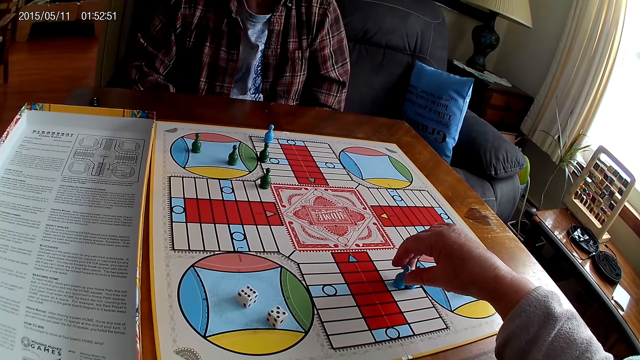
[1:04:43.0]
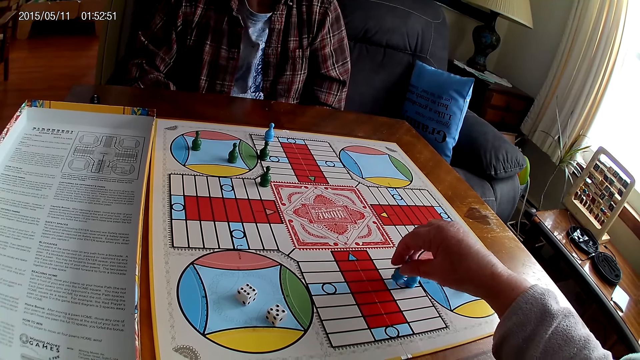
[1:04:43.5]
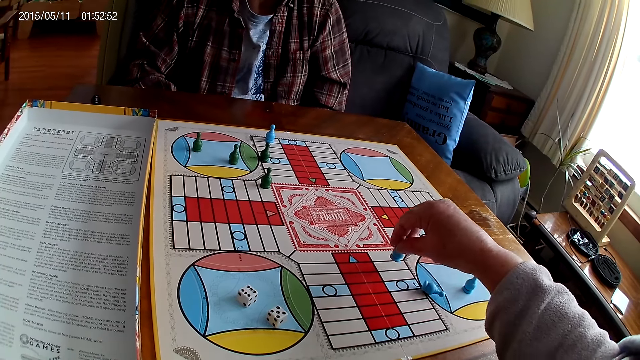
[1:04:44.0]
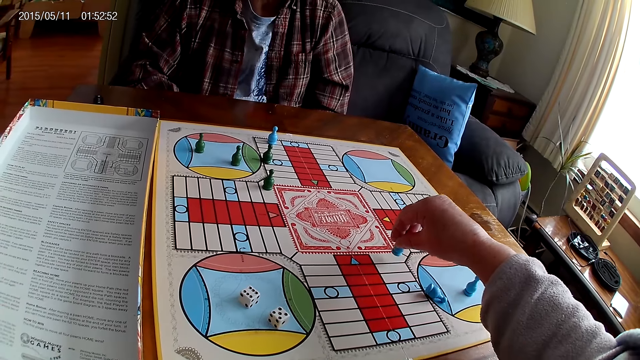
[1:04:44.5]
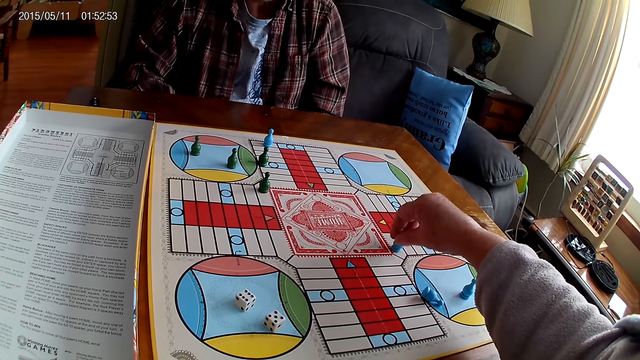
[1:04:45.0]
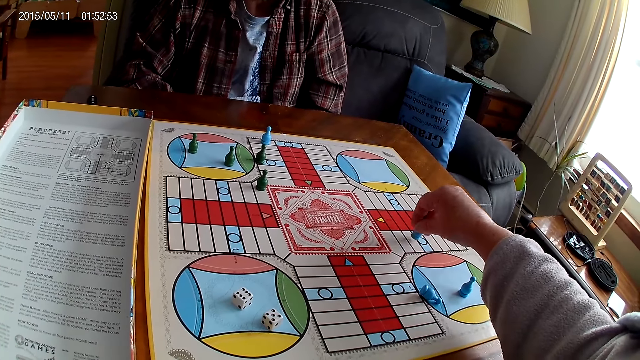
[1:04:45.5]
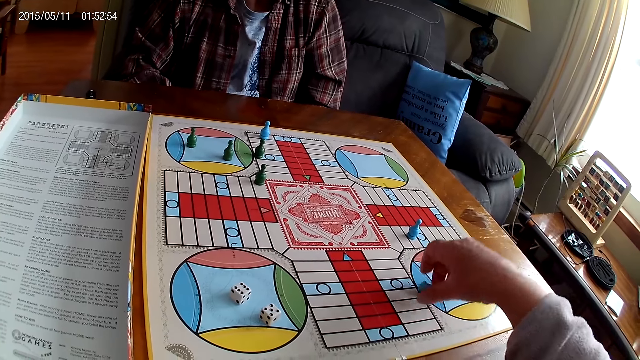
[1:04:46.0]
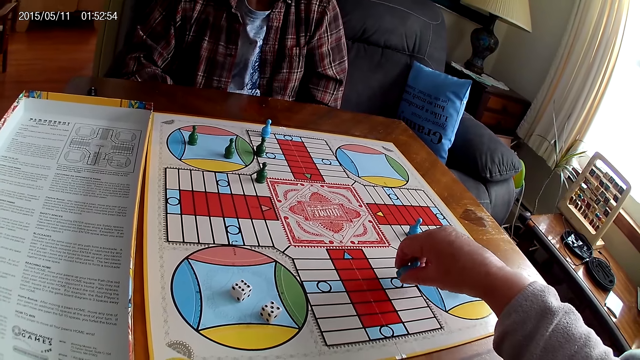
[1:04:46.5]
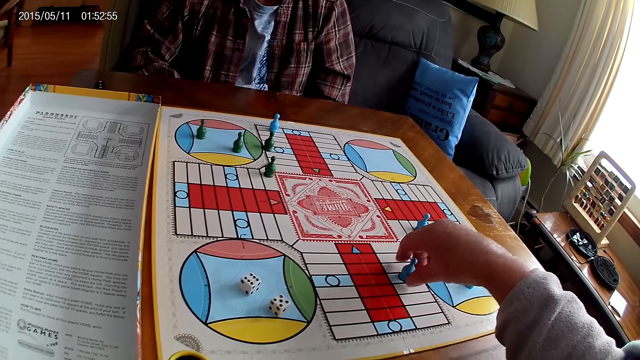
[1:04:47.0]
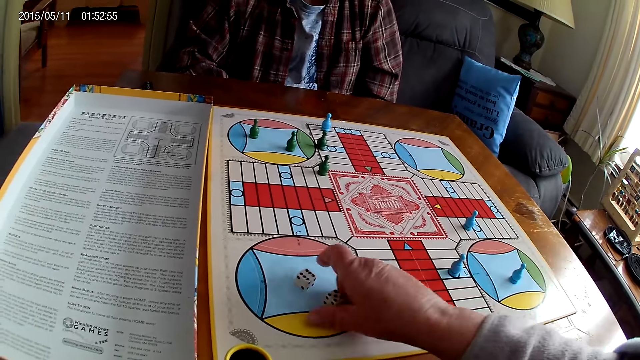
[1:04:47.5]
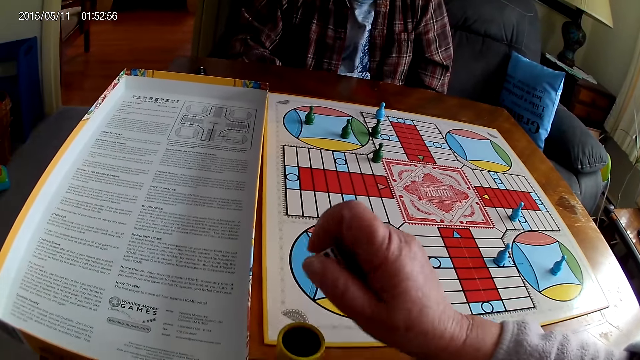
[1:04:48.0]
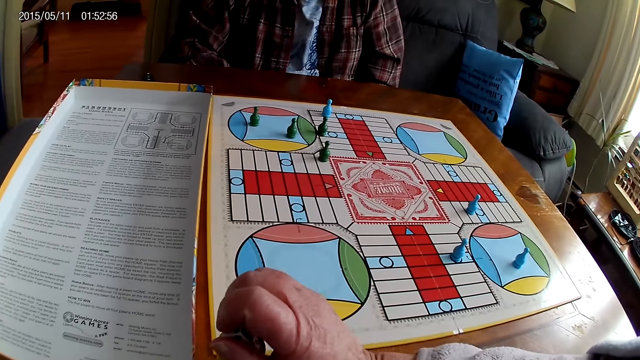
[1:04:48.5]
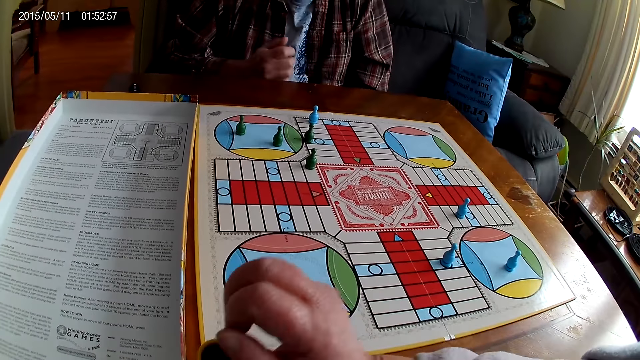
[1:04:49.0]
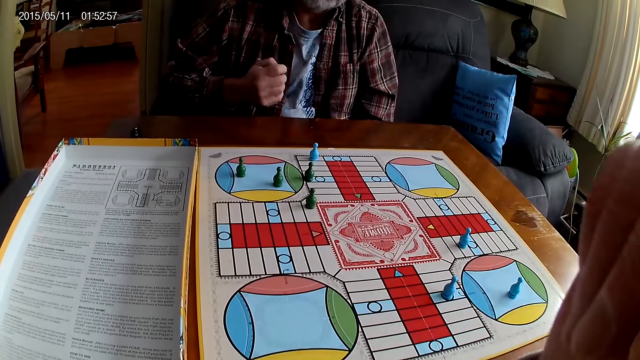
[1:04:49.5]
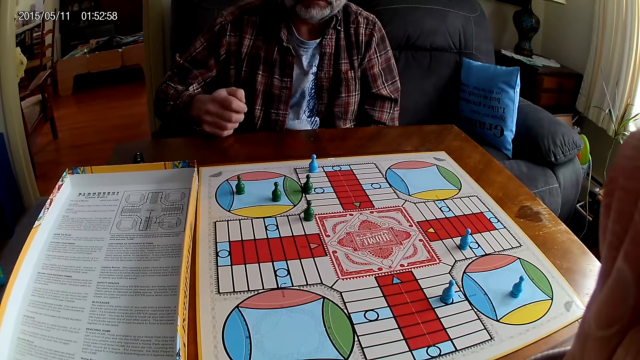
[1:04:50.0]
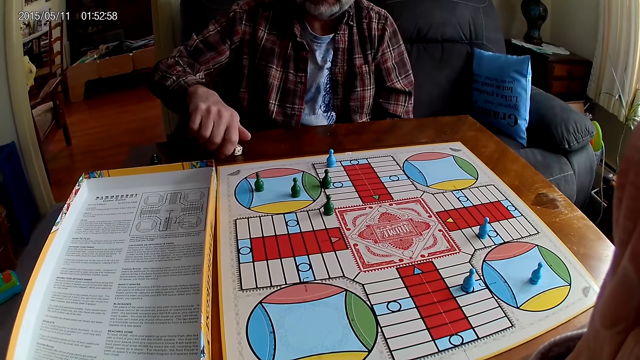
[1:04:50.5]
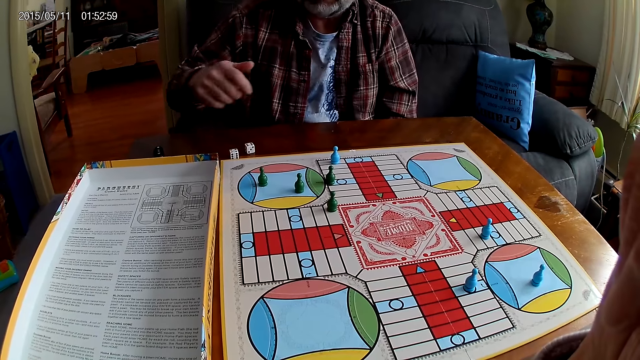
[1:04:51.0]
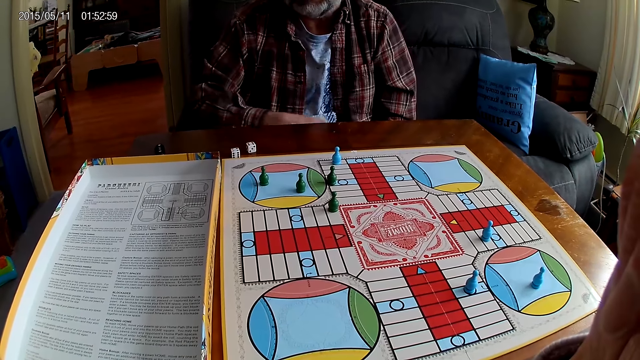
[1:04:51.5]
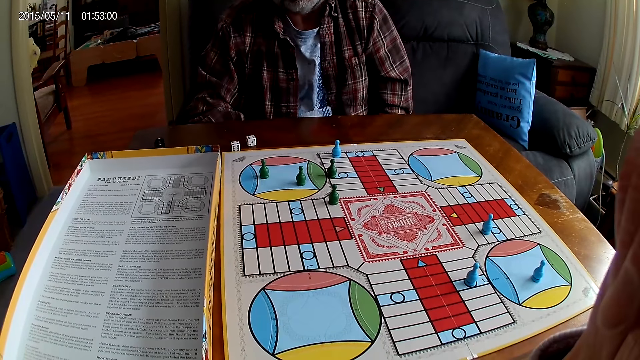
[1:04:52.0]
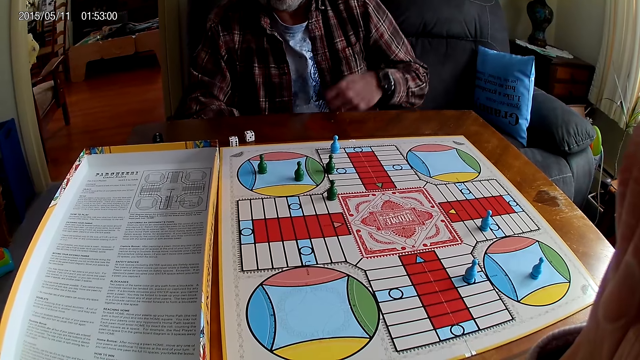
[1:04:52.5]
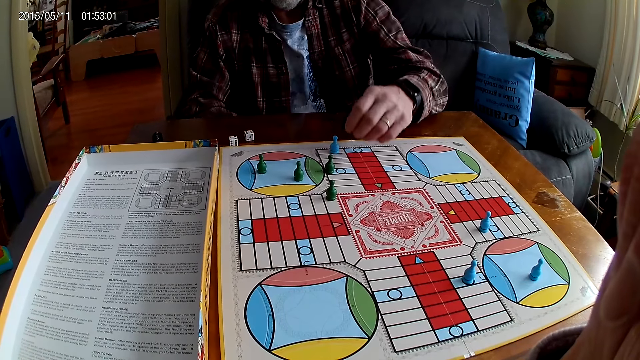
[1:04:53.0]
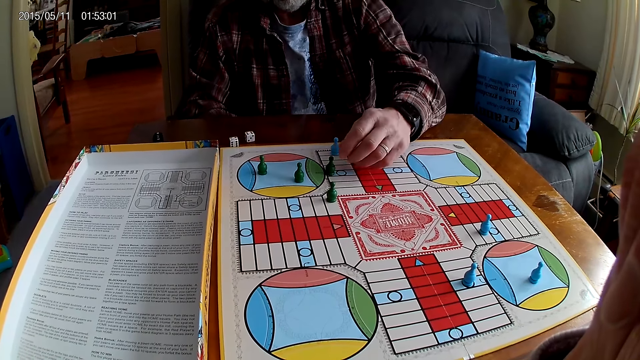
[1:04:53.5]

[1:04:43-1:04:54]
The camera wearer counts steps on the Ludo board with the chess. They pick up the other Ludo pawn, move the Ludo pawn and put the Ludo pawn on the board. They pick up the other Ludo pawn. They stand the chess on the Ludo table. They take the dice from the Ludo board with the right hand. They put the dice in the container. A man shakes the container. The camera wearer adjusts the camera. The man drops the dice from the container on the table. The camera wearer stares at the board. The man stares at the board.

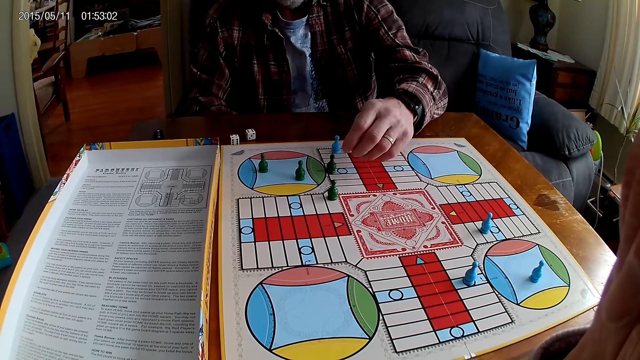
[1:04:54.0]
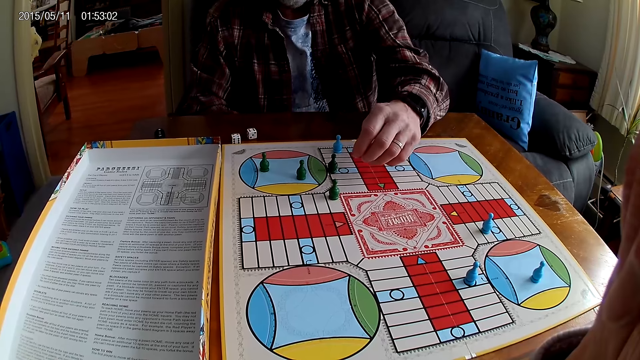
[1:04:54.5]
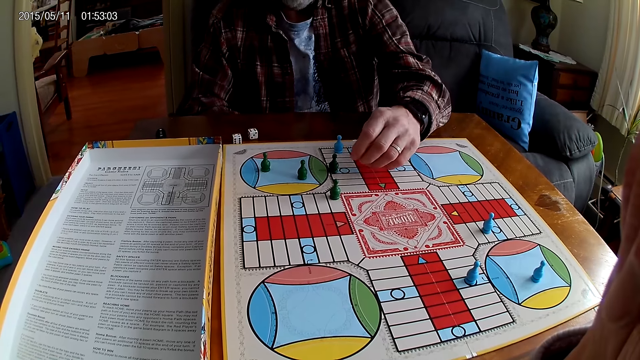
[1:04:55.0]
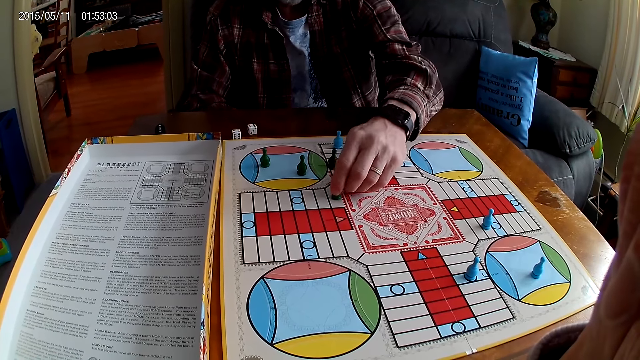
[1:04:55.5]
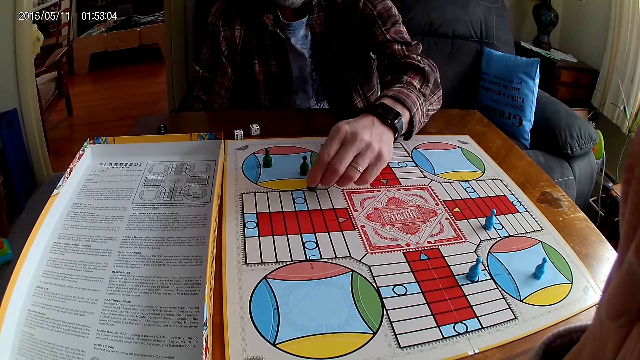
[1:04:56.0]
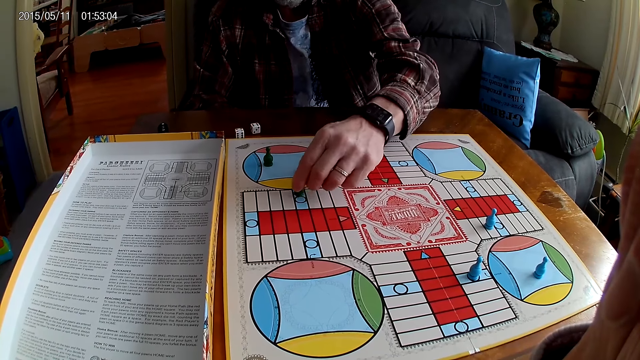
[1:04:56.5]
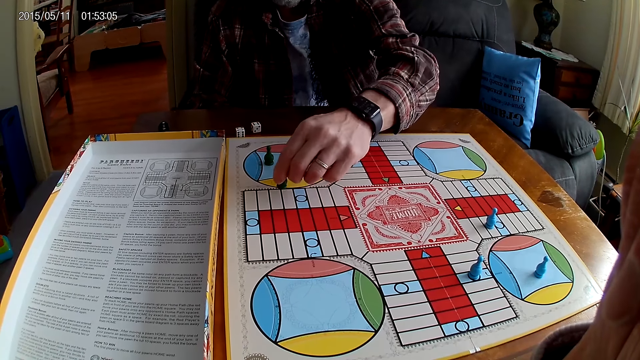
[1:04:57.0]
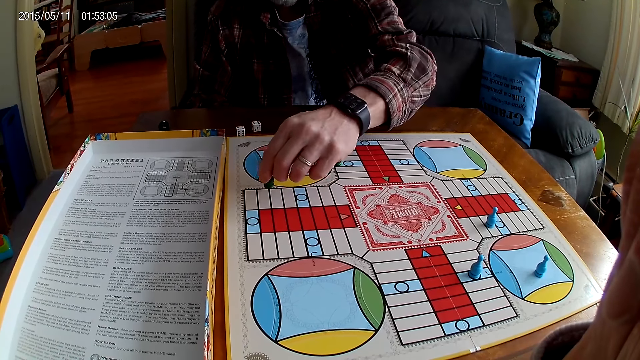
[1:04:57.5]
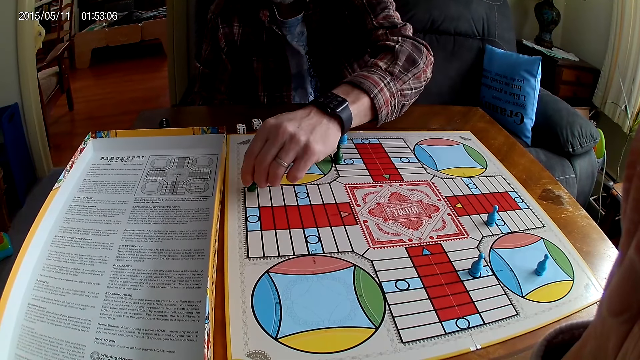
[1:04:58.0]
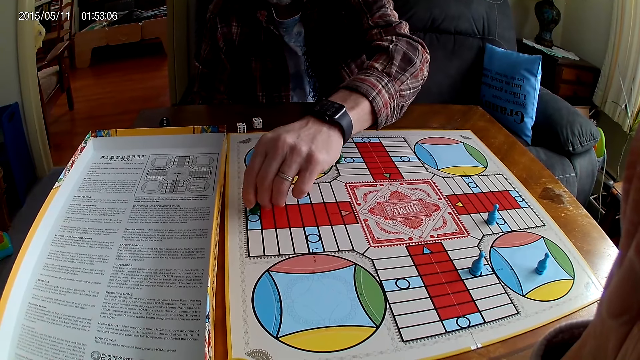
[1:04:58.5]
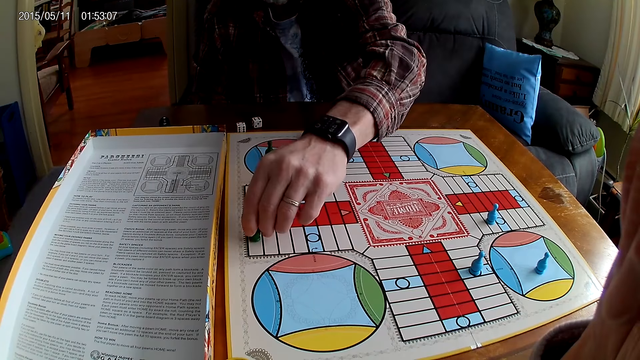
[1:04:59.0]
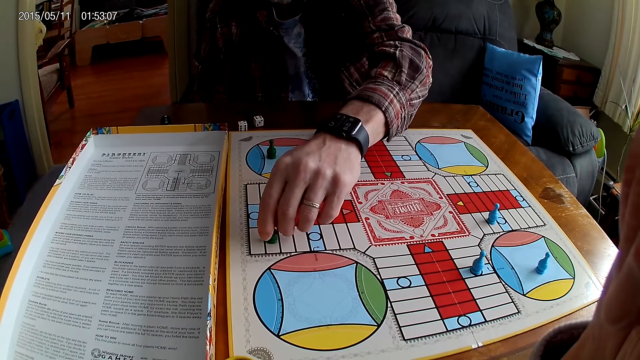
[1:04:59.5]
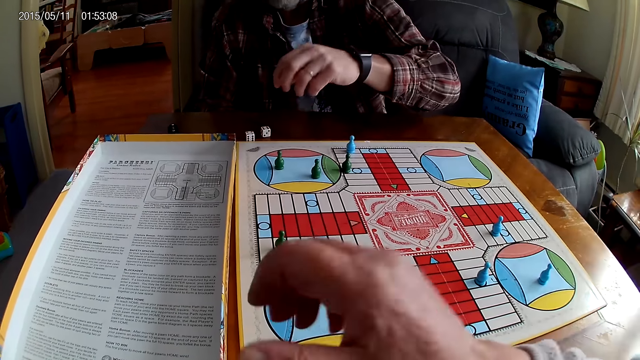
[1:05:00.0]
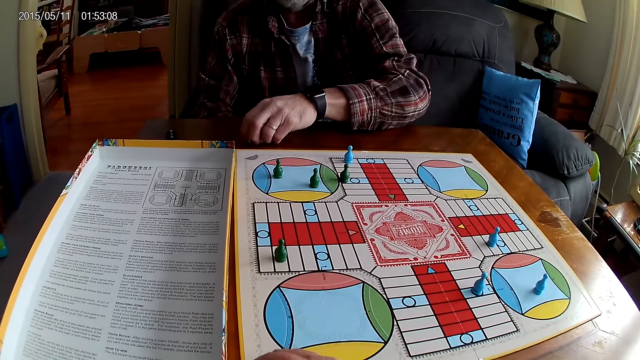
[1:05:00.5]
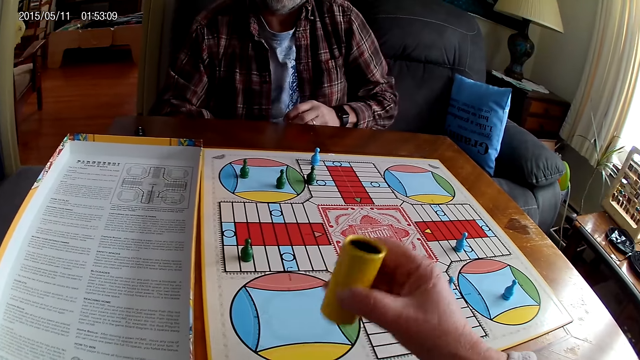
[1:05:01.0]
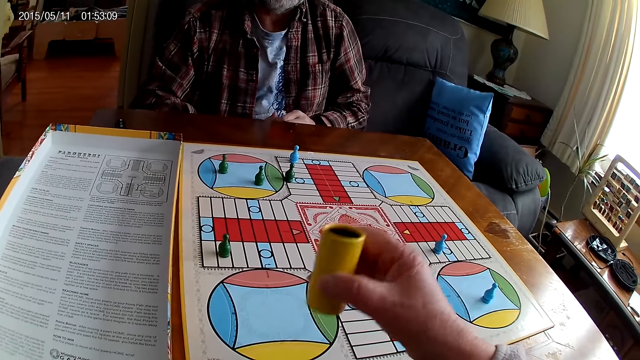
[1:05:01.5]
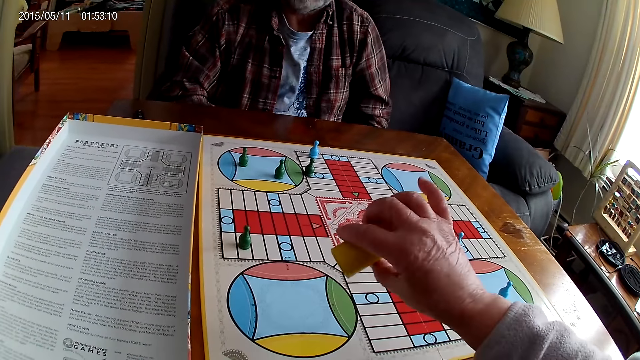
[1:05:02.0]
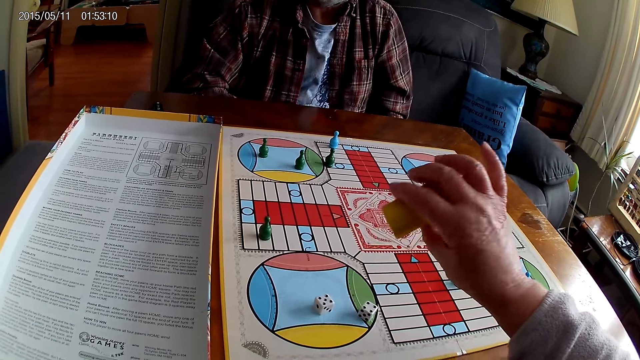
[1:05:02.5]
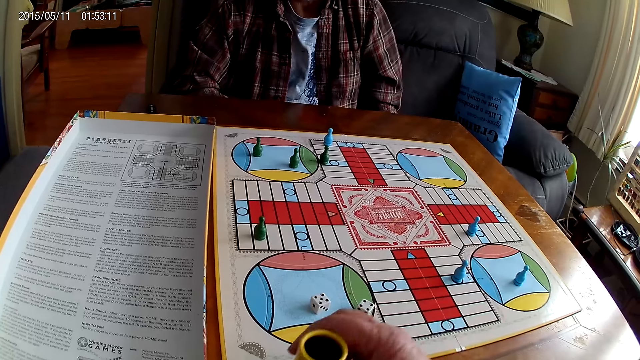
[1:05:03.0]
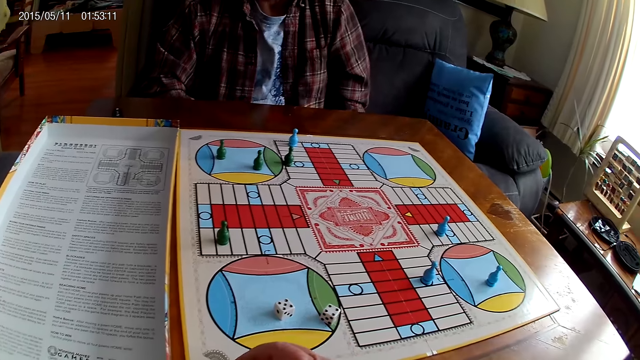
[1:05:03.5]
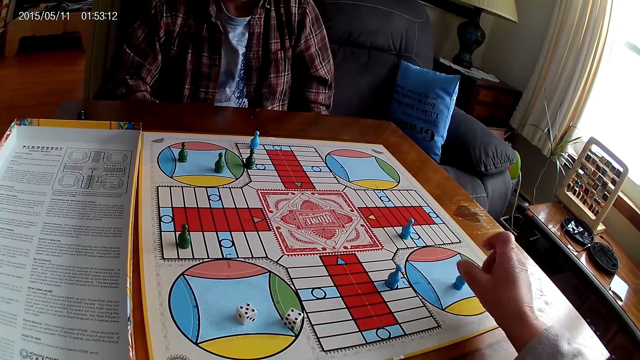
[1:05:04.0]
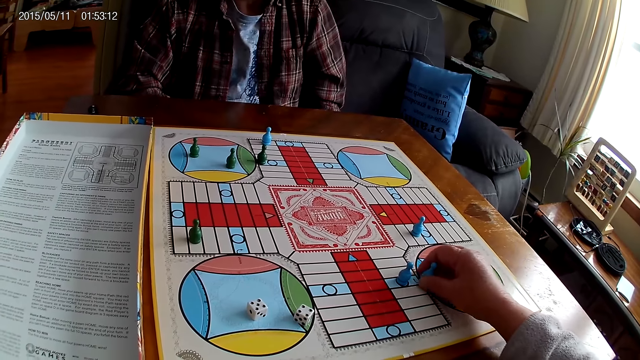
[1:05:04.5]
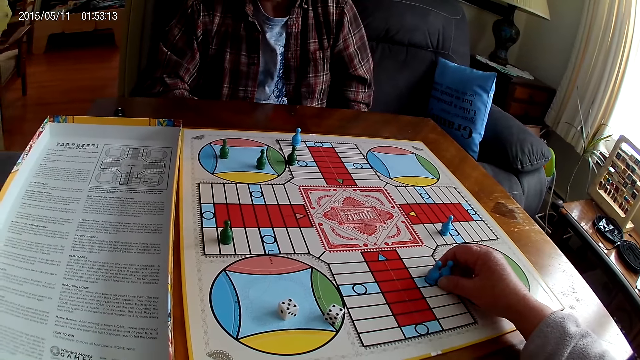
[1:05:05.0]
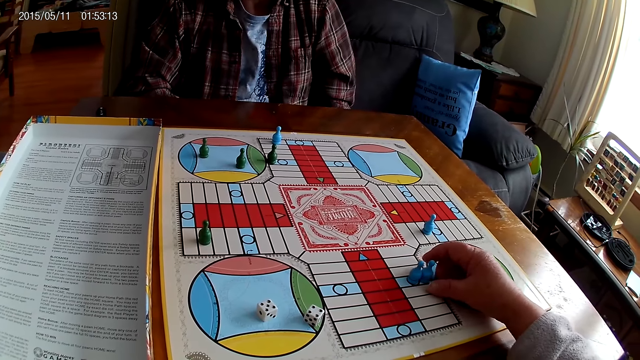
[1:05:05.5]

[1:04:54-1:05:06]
A man stretches the hand. The man counts steps on the Ludo board with the chess, picks up a Ludo pawn, moves the Ludo pawn and places the Ludo pawn on the board. The camera wearer takes the container from the table with the right hand. They take the dice from the table with the left hand. The man picks up the dice. The camera wearer shakes the container. The man puts the dice into the dice shaker. The camera wearer drops the dice from the container on the Ludo board. They drop the container on the table. They move the chess on the board. They pick up the Ludo pawn and place the Ludo pawn on the board.
